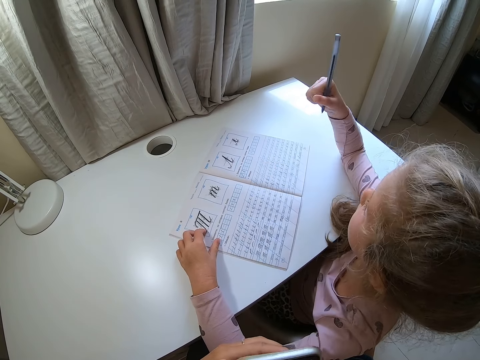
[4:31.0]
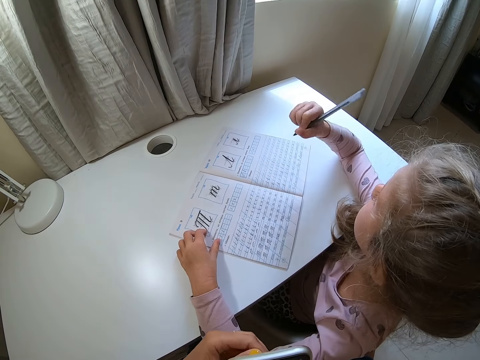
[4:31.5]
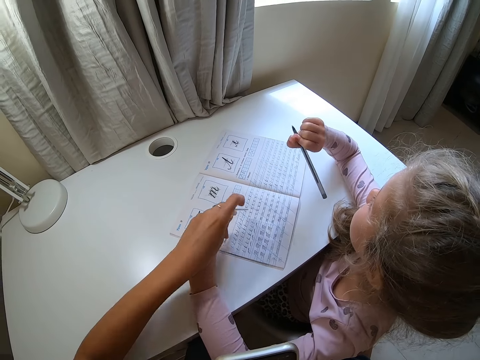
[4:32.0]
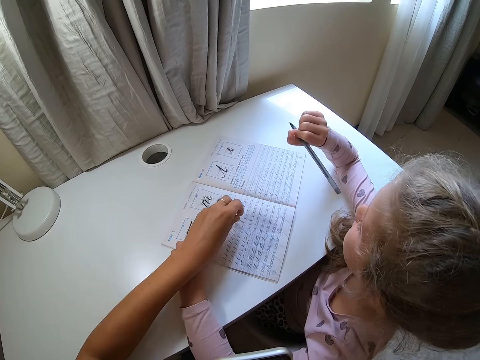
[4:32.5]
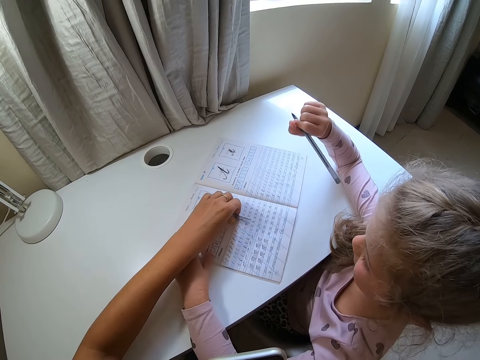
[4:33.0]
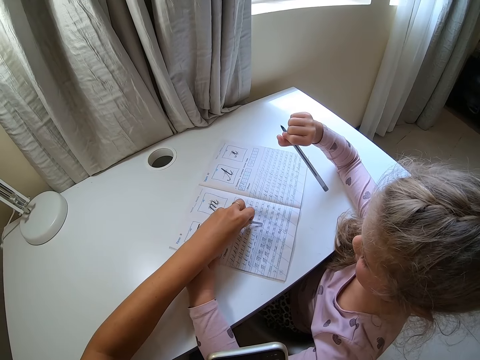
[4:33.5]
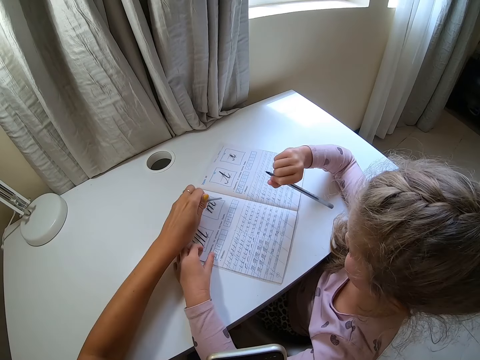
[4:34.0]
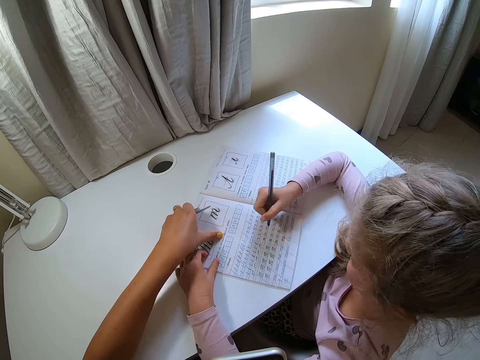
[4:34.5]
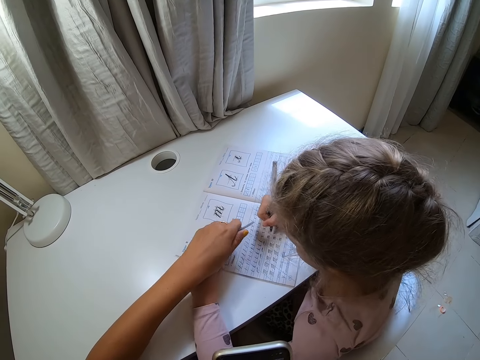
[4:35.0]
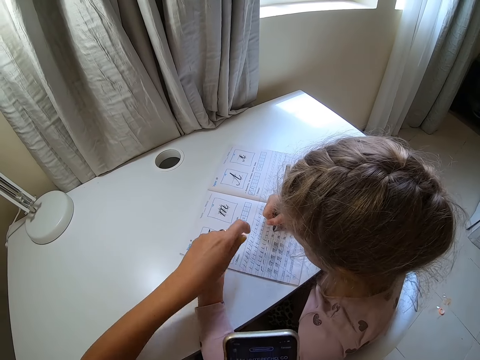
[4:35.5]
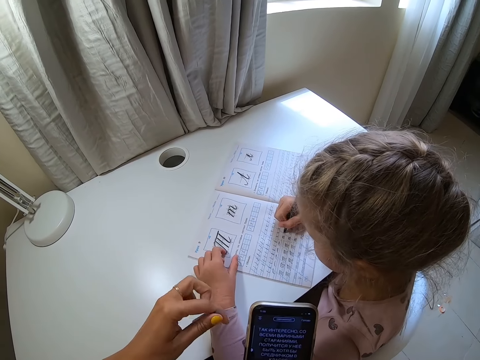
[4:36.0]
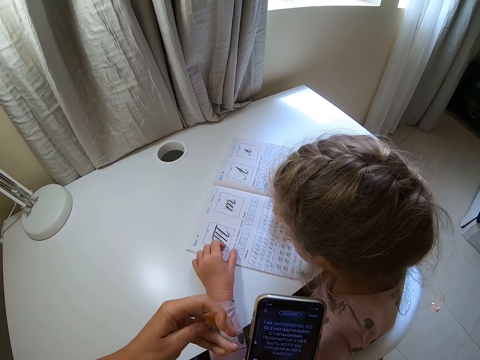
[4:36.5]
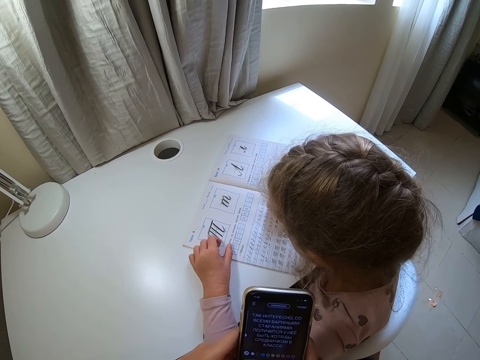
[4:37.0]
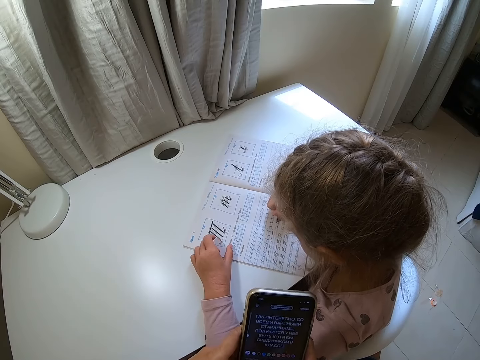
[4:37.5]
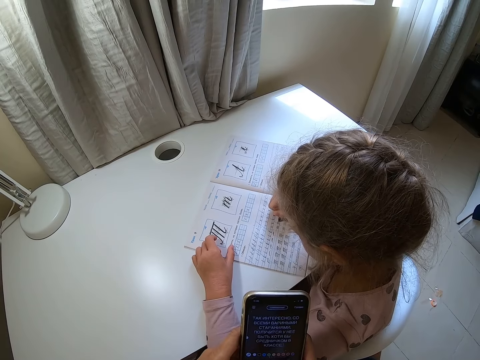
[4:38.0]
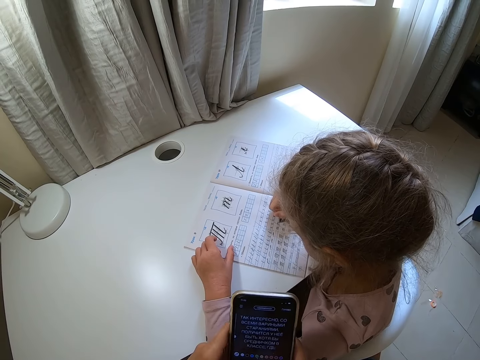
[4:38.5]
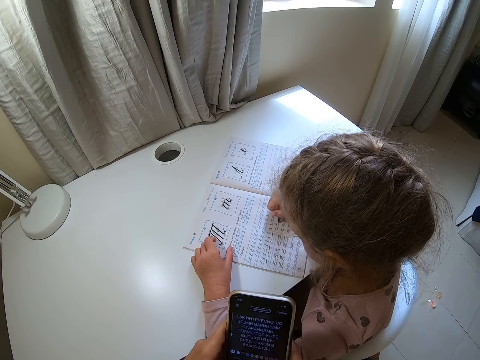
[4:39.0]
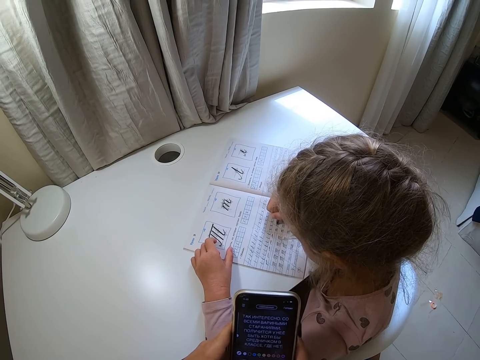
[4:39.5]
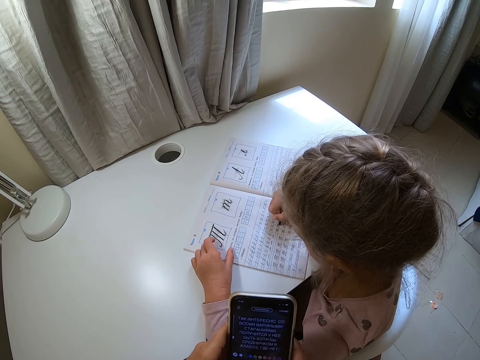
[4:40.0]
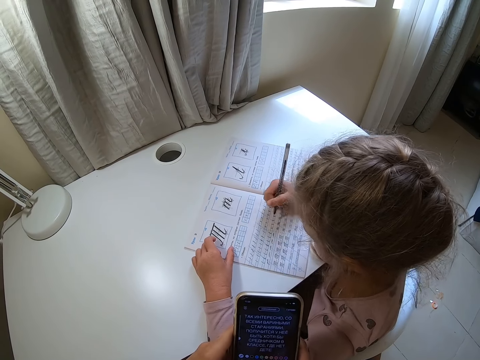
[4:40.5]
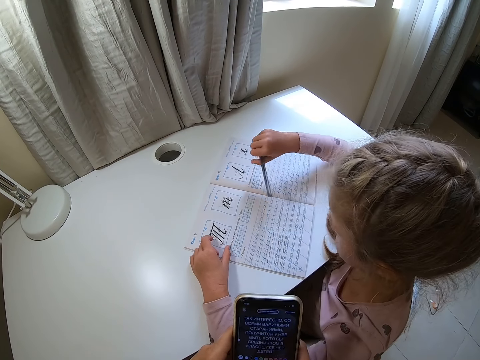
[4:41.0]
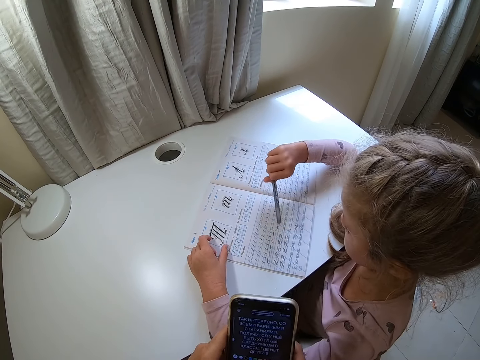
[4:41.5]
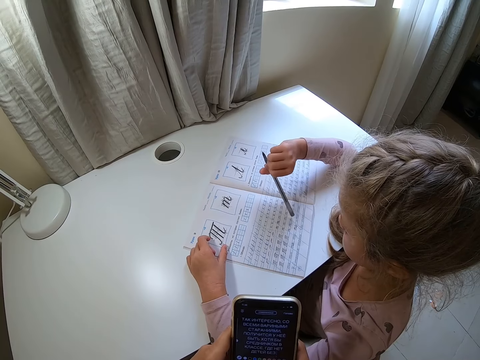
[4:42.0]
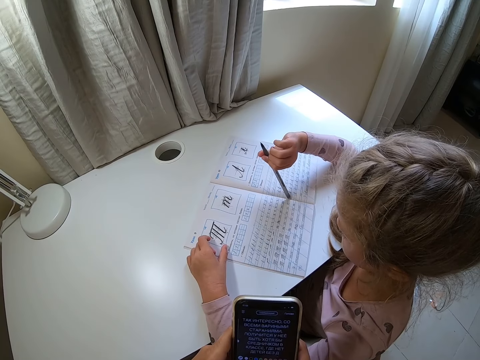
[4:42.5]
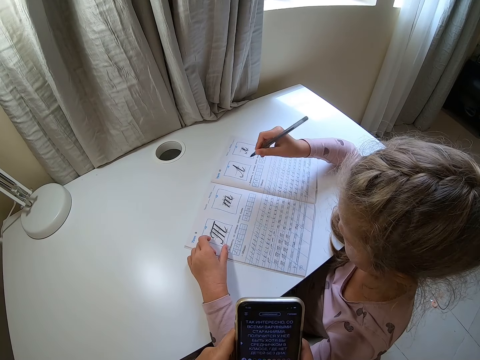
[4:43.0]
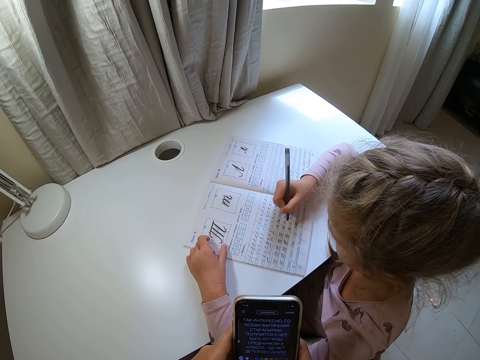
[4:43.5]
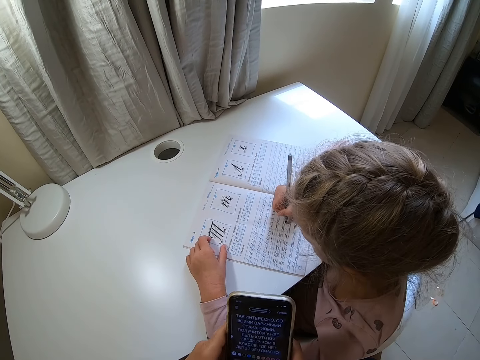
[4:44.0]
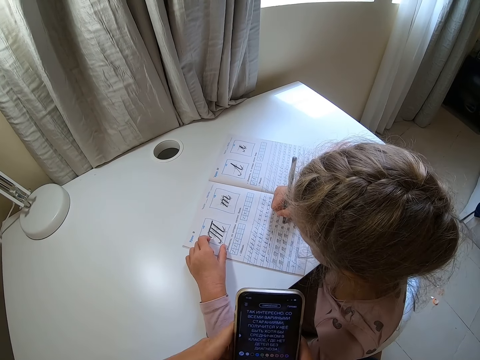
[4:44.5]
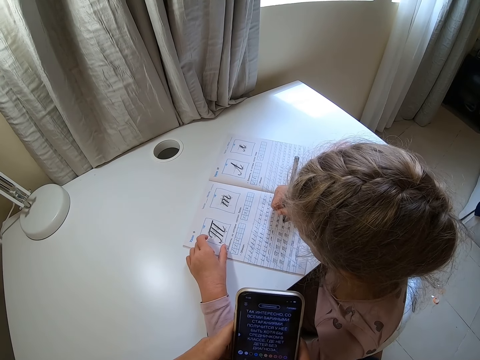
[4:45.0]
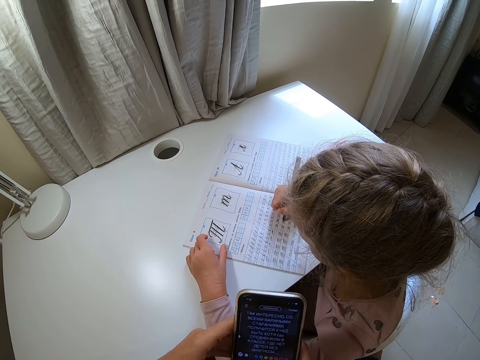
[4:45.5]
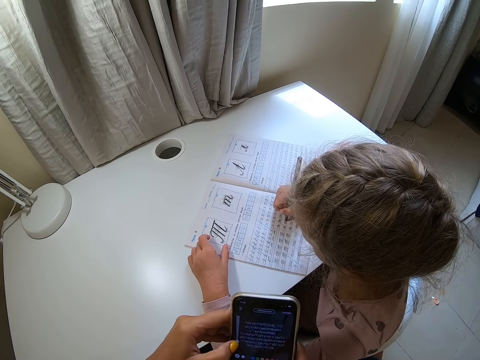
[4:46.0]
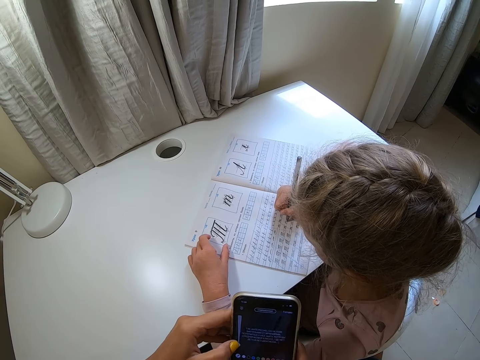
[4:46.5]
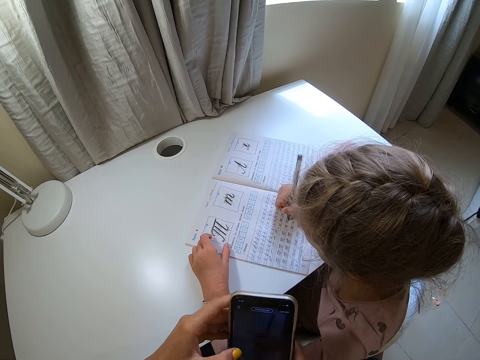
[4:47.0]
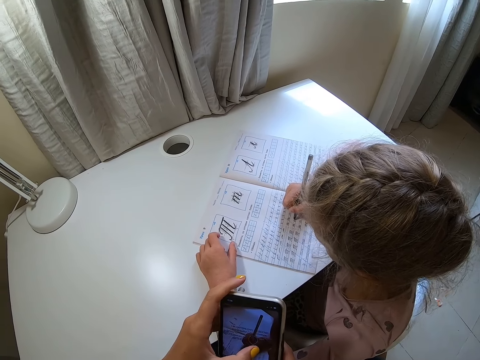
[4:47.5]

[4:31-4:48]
A child lifts a hand. The camera wearer drops a pen cap, touches the book and holds the pen cap. They point at the book. The child writes on the book. The camera wearer points at the book. They operate a phone. The child lifts a pen, adjusts the pen and writes on the book.

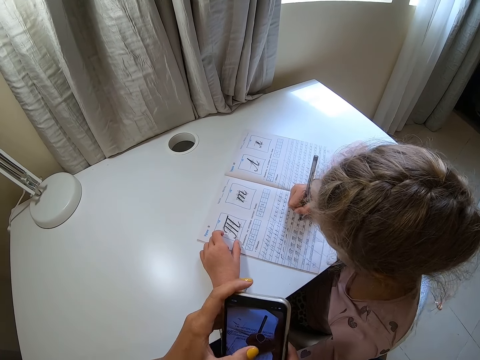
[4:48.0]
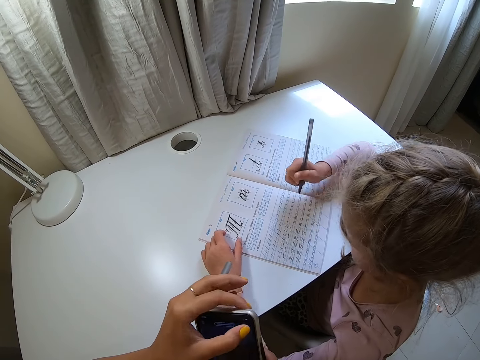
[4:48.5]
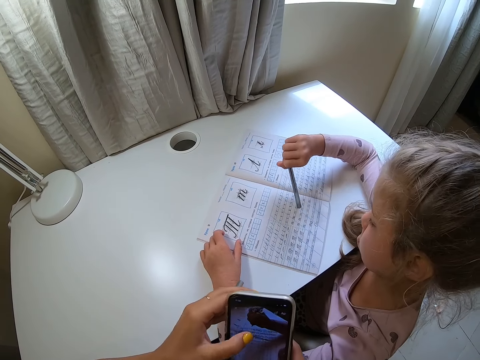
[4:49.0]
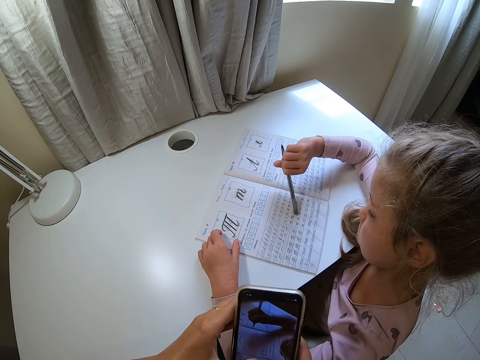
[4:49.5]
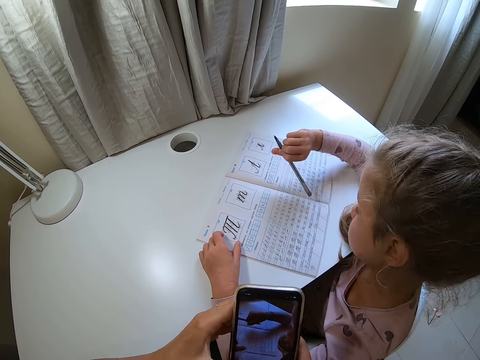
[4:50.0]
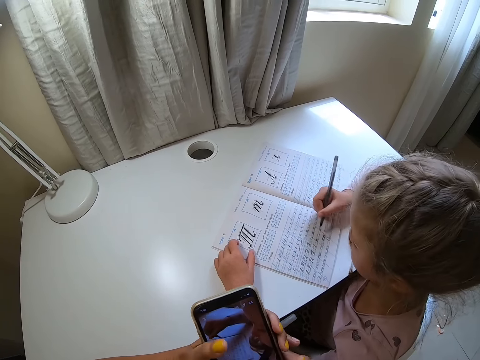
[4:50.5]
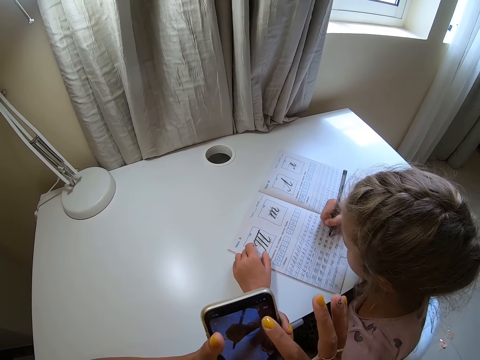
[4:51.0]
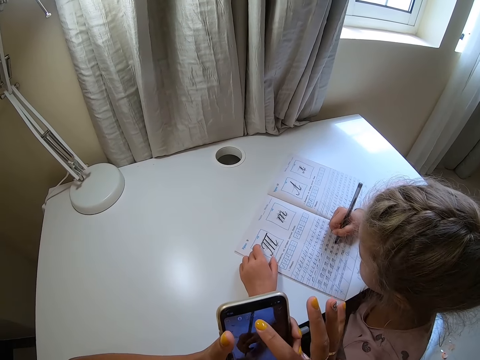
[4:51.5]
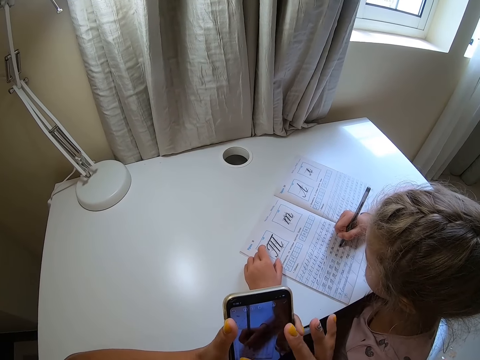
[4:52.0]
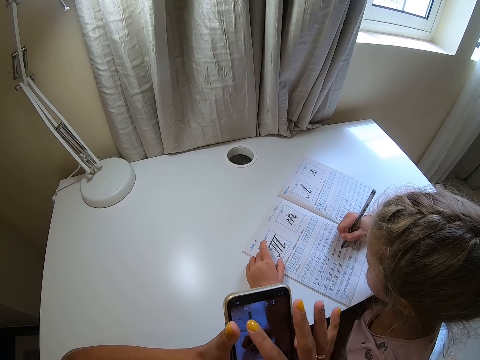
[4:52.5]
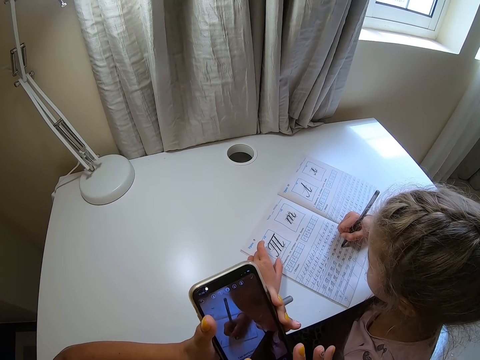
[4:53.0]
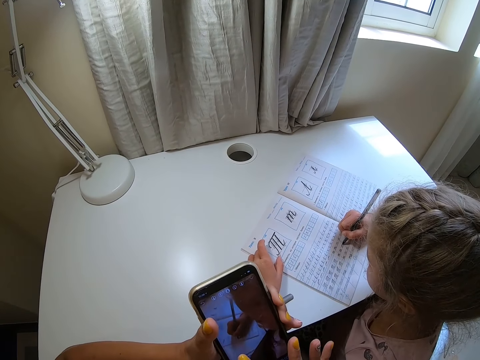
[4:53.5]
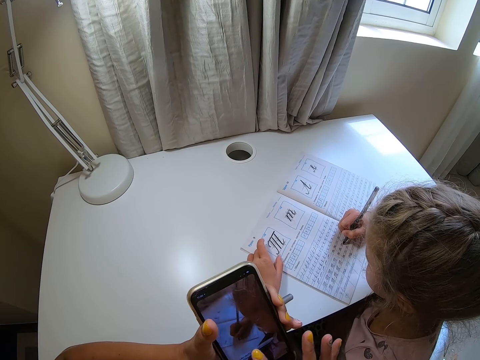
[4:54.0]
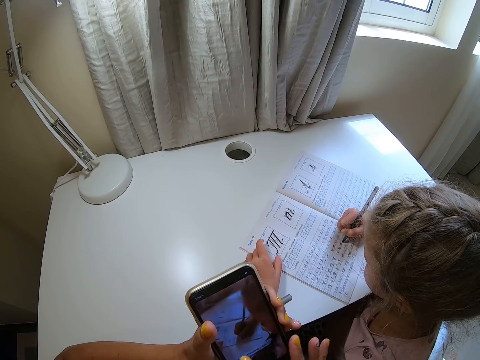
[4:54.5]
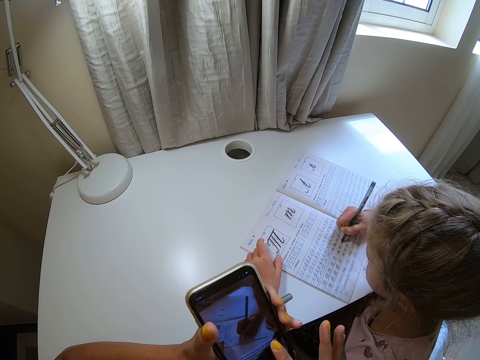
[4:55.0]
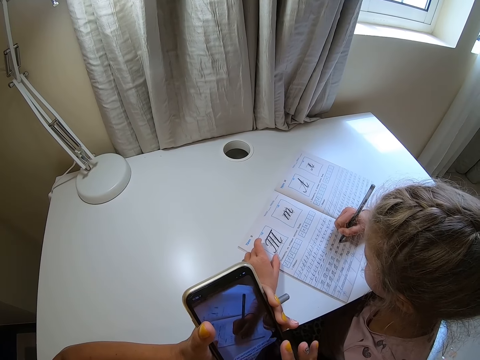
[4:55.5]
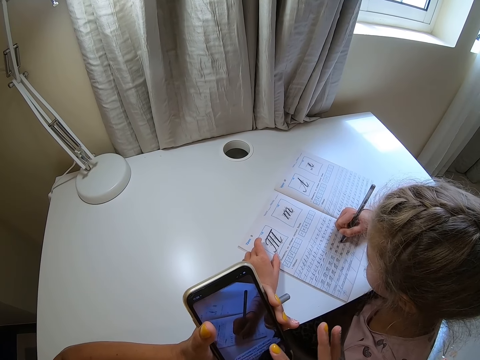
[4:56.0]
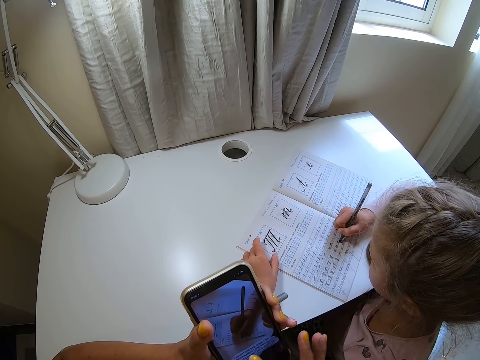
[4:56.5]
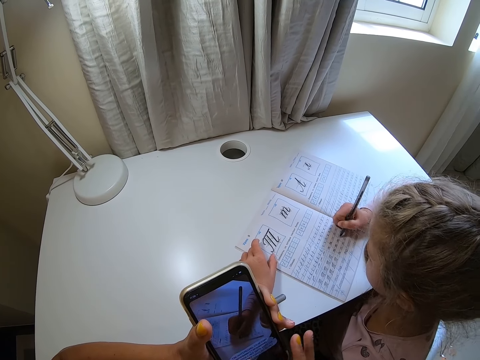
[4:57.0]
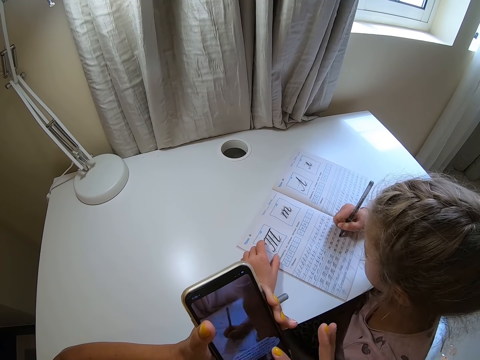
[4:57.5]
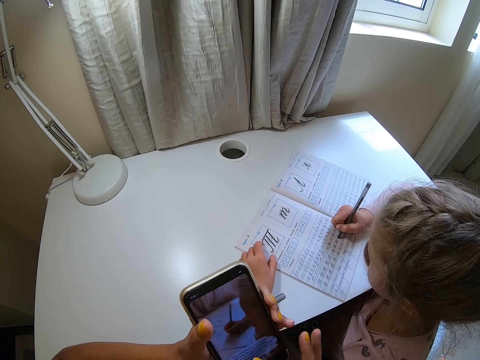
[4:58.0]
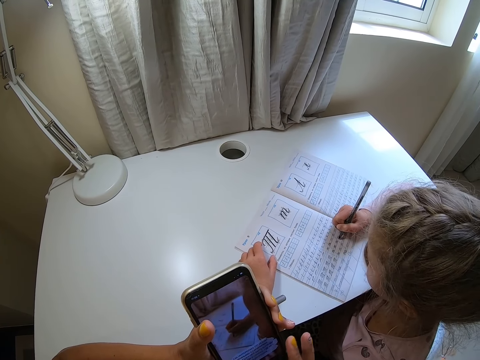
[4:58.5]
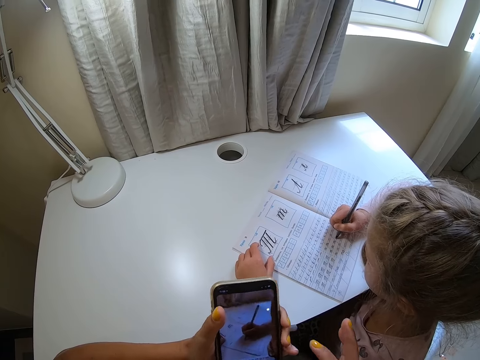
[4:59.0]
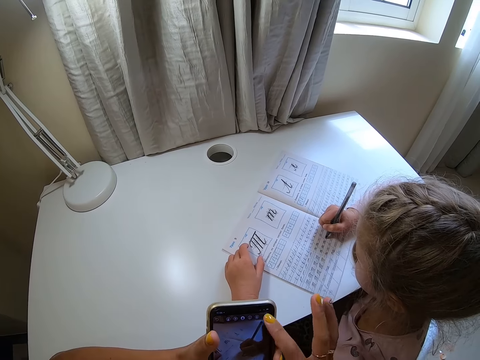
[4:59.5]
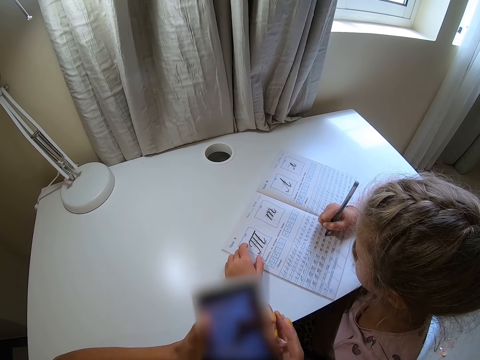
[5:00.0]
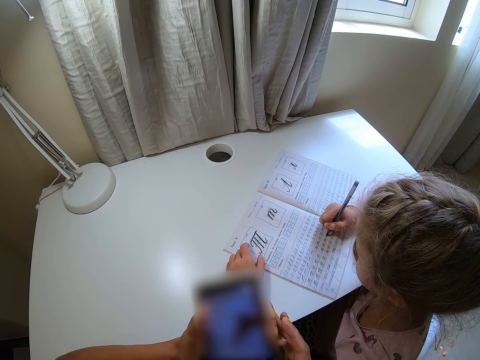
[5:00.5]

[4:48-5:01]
A child lifts a pen, adjusts the pen and writes on the book.
